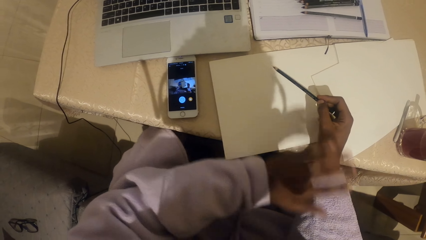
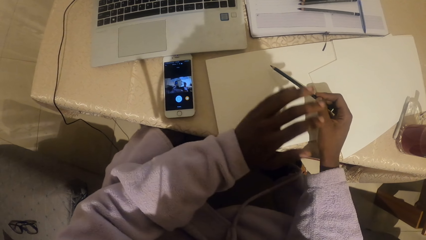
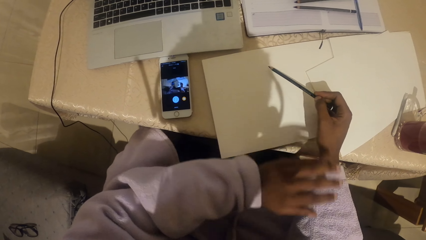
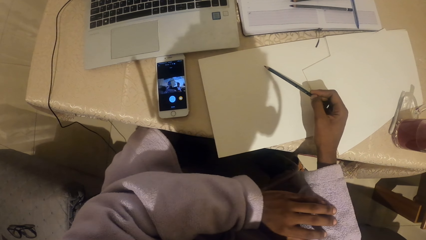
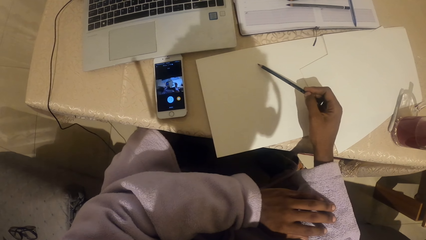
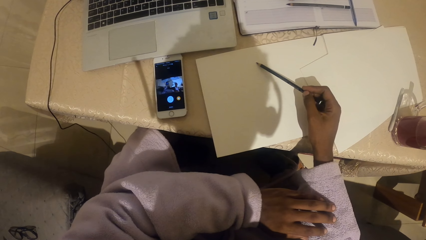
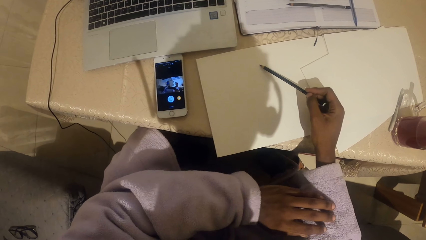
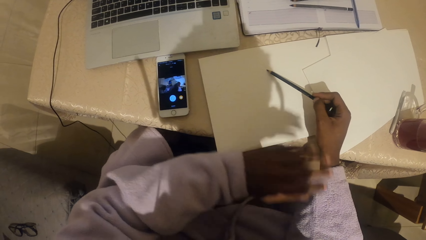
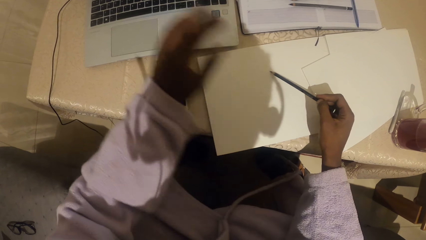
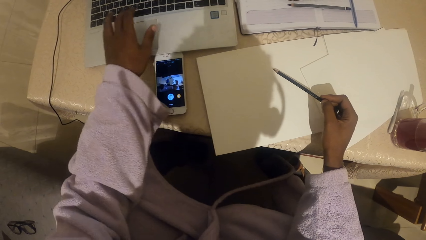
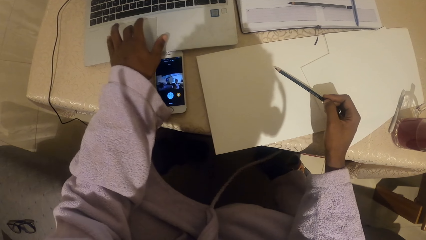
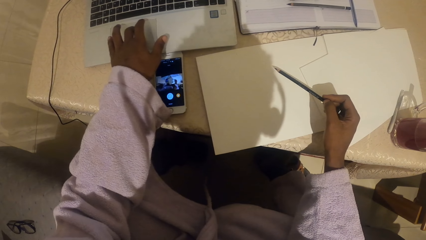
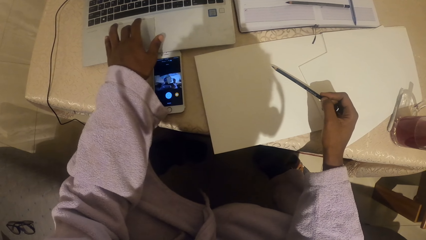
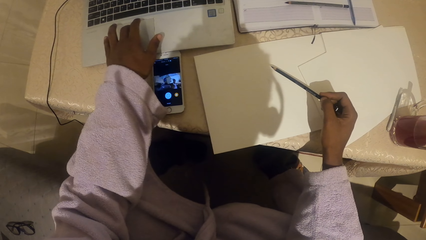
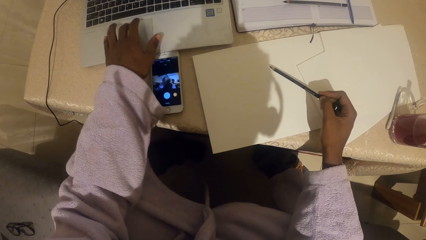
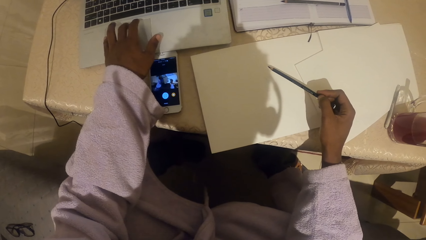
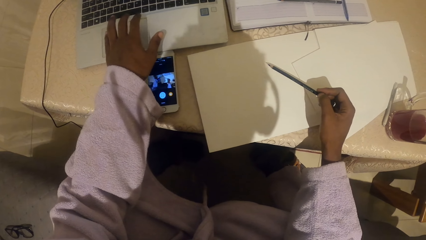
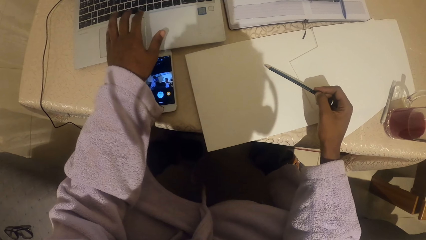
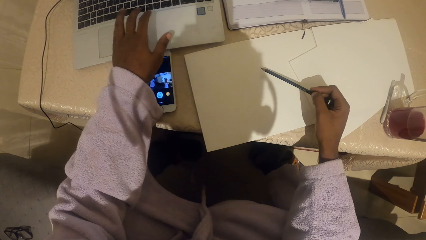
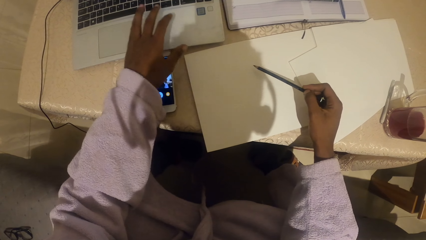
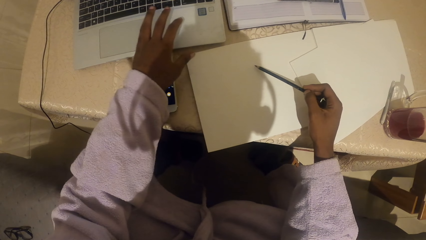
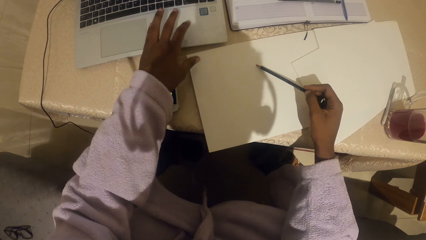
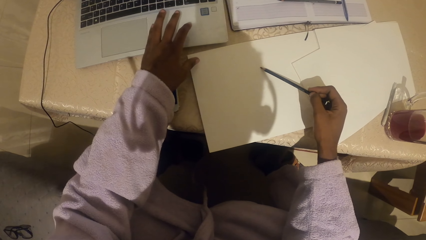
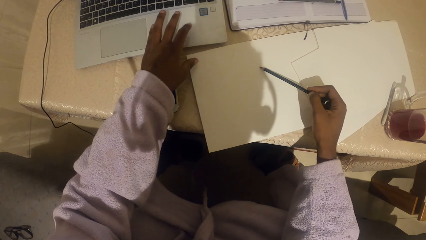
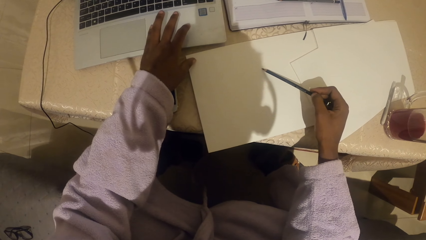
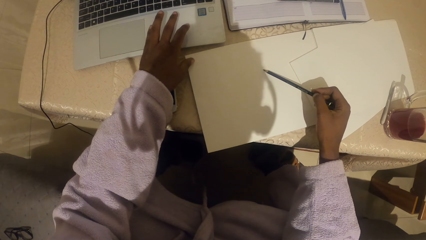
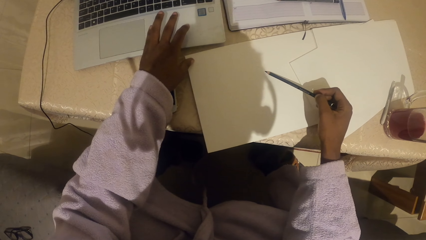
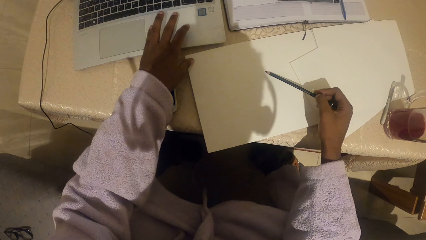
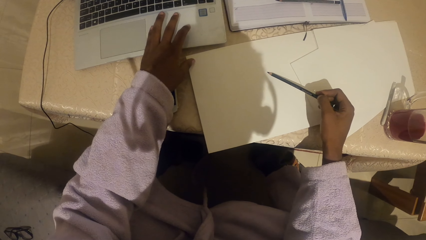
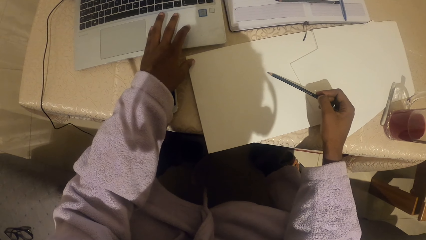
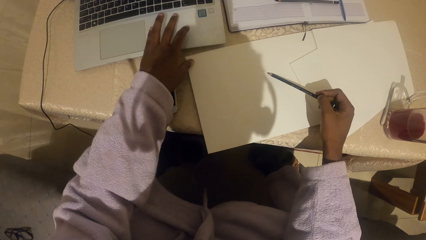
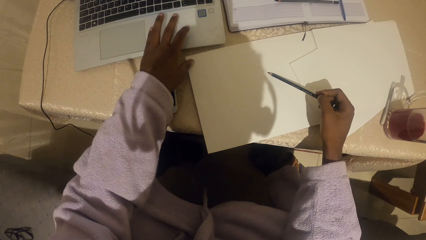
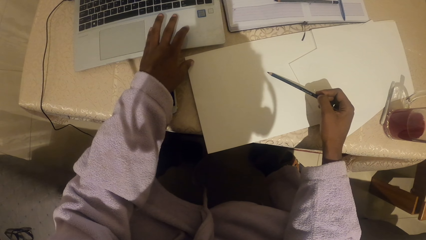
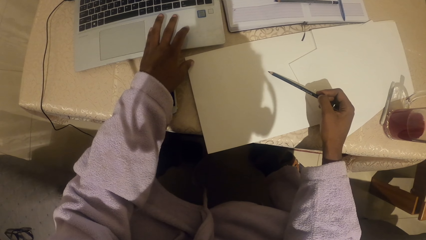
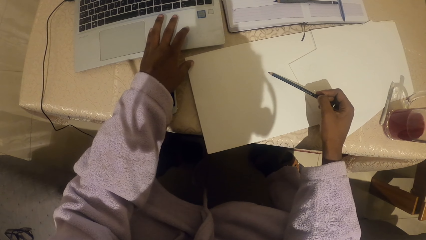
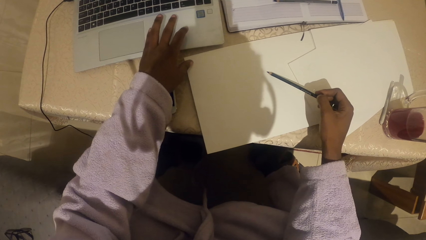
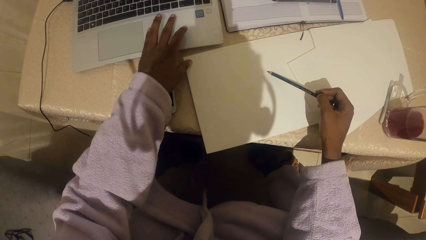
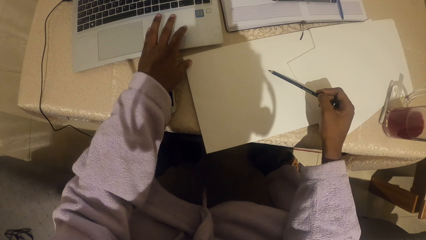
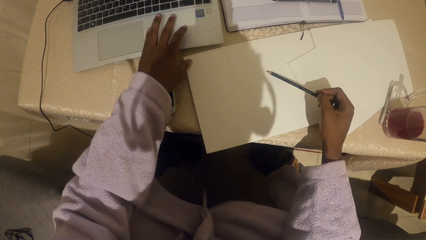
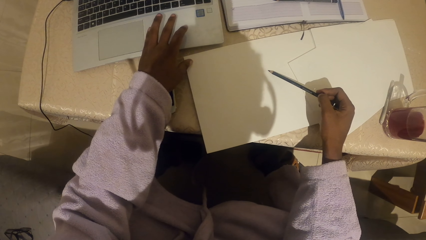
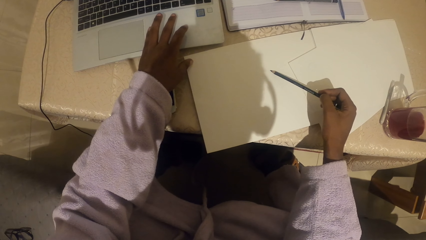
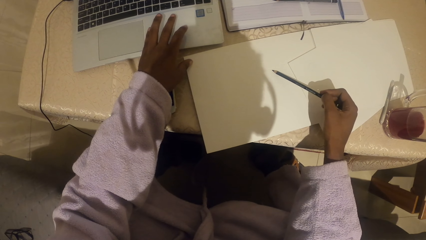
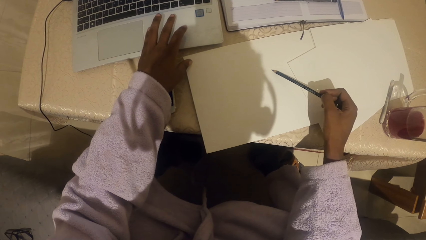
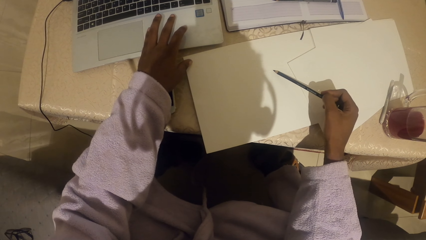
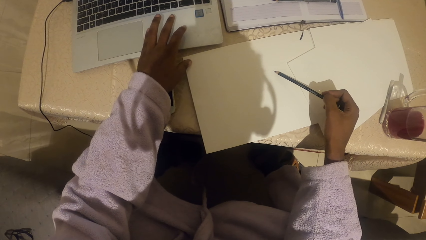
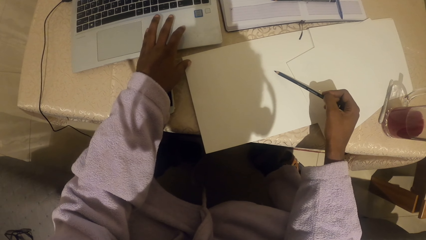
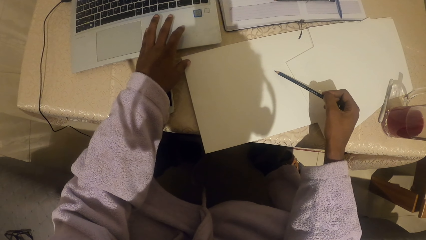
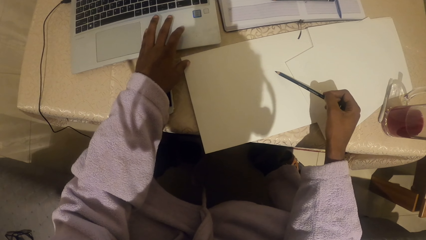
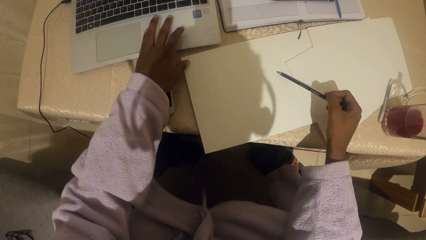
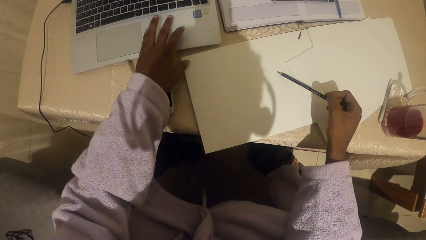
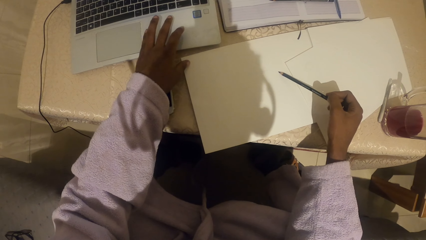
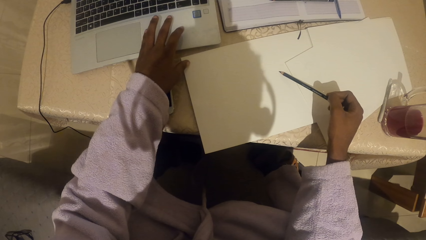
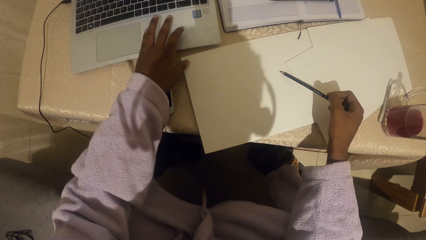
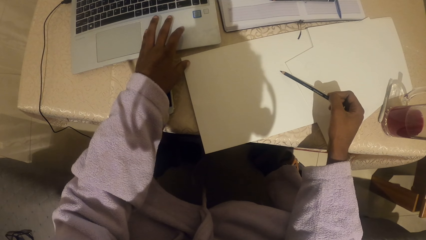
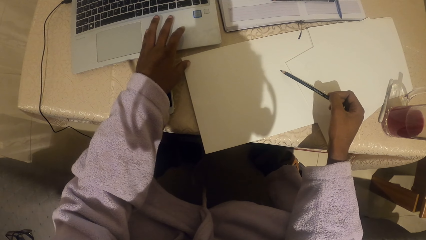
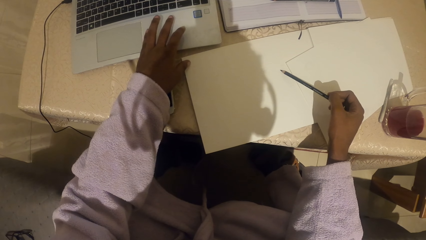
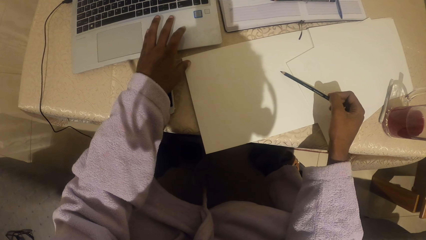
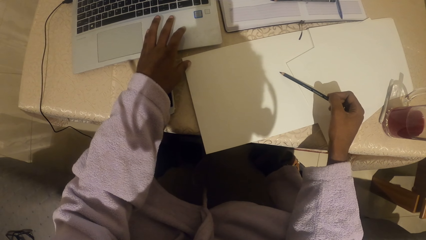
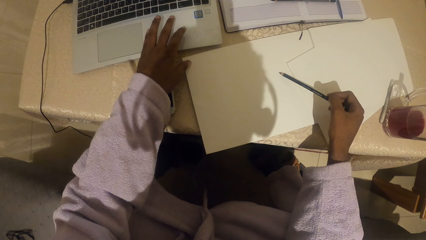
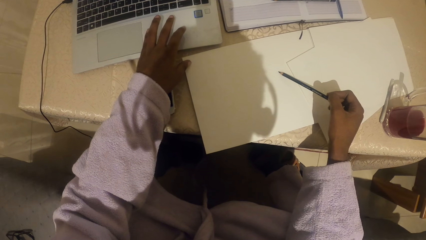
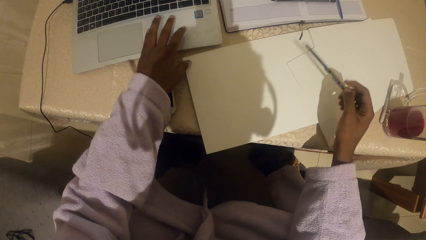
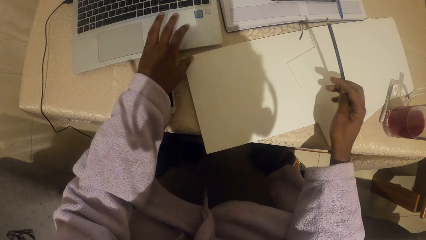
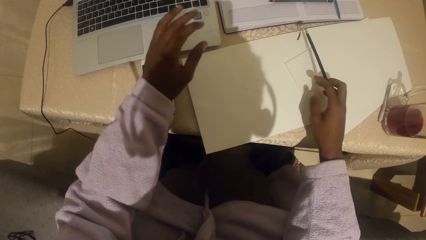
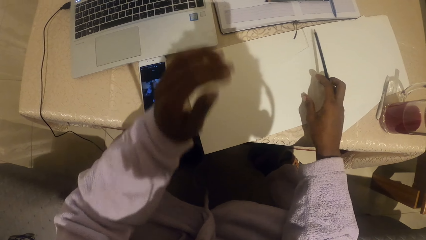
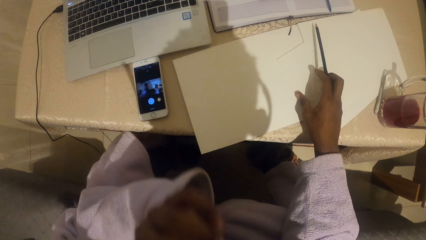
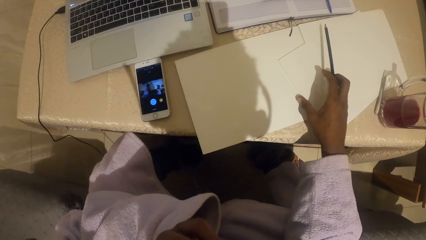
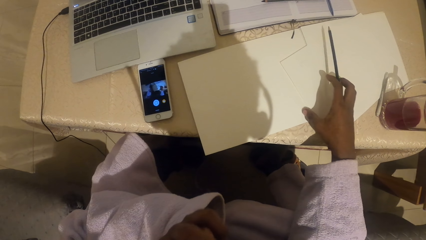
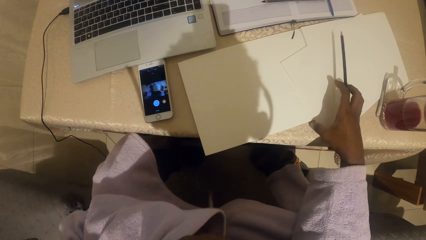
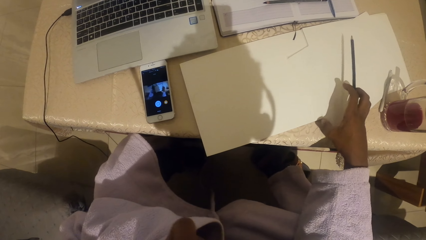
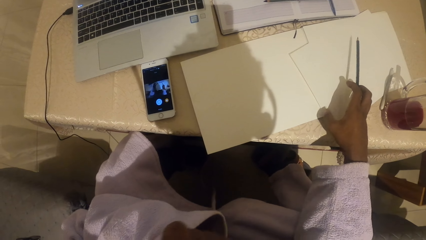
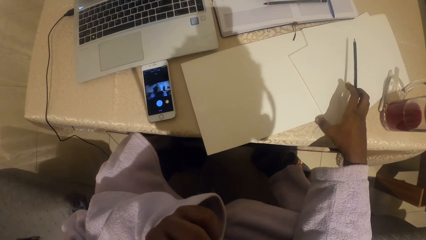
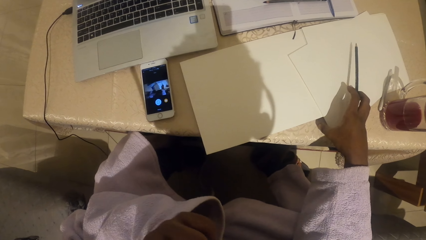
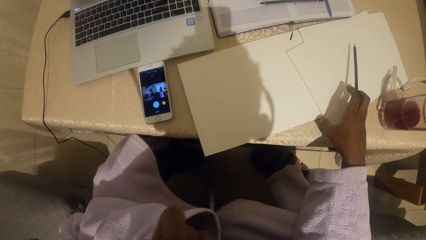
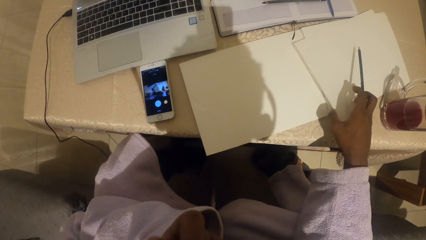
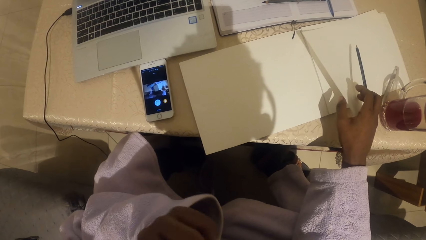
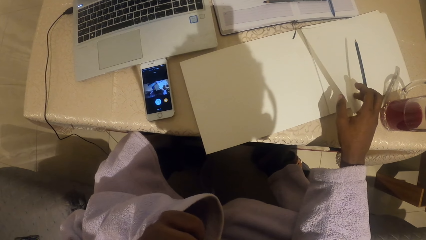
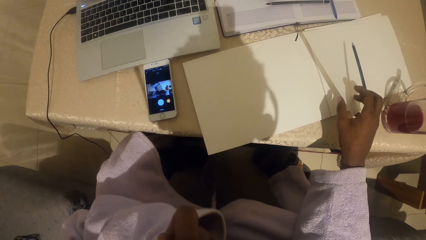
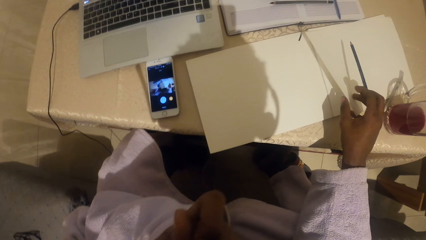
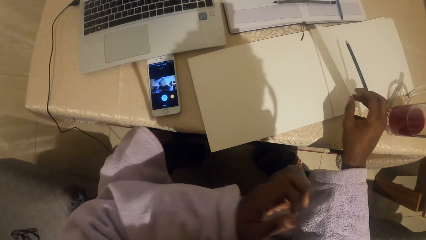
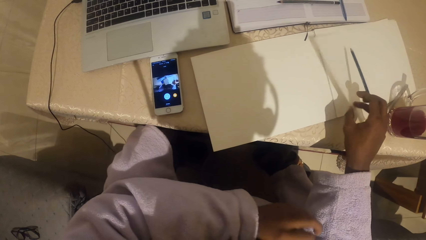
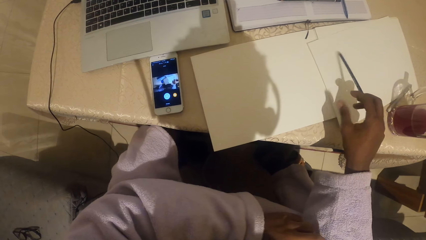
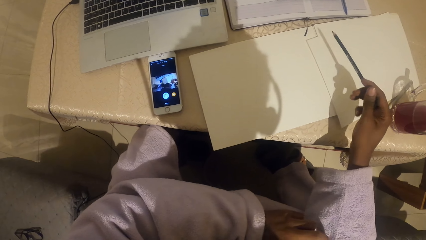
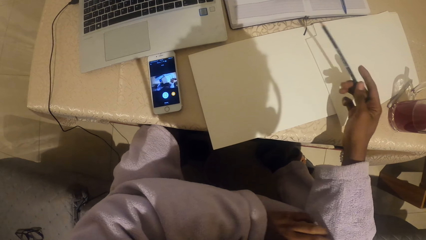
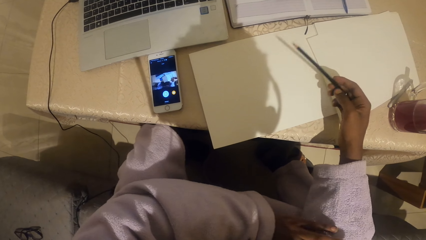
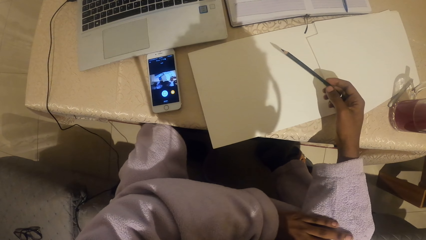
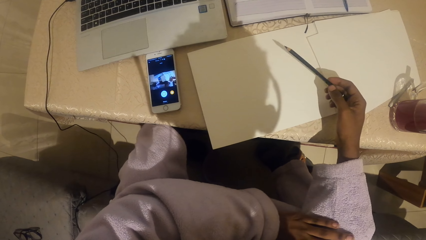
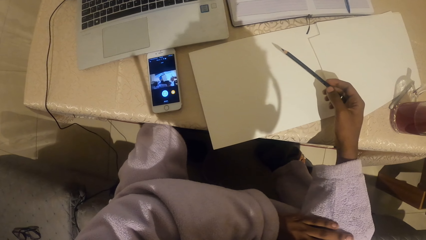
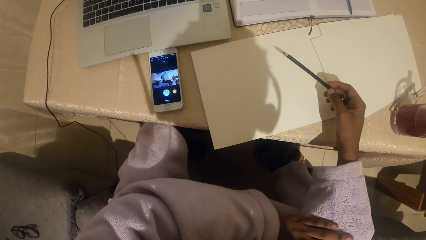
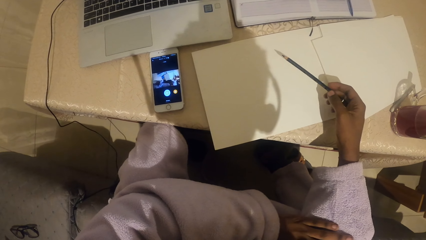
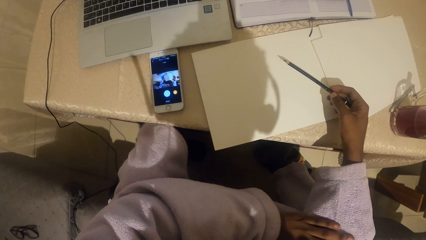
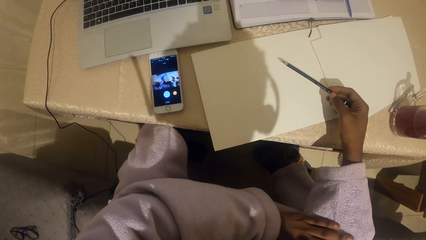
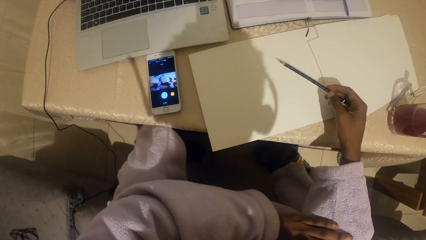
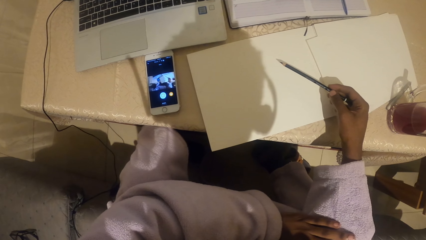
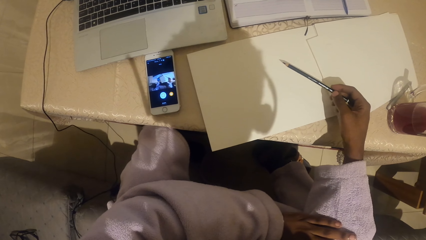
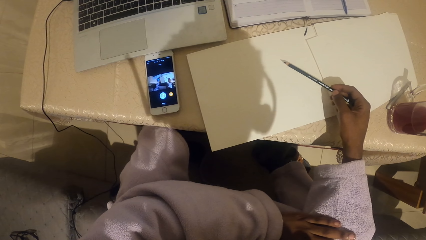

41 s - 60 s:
The camera wearer scrolls on the laptop with the left hand. They draw on the piece of paper with a pencil. They touch the face, raise the left hand, and hold the right hand with the left hand.
